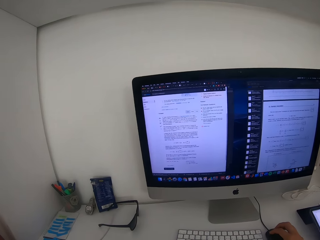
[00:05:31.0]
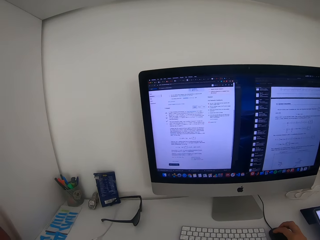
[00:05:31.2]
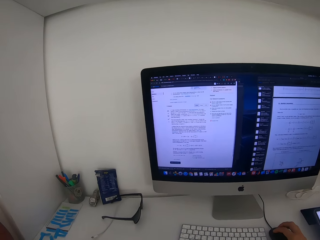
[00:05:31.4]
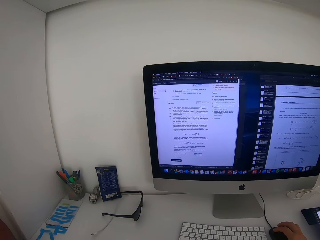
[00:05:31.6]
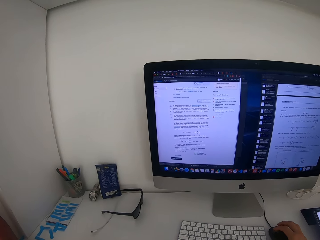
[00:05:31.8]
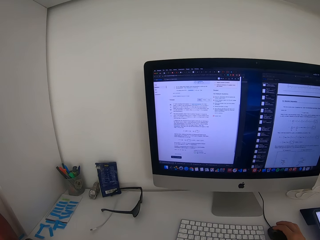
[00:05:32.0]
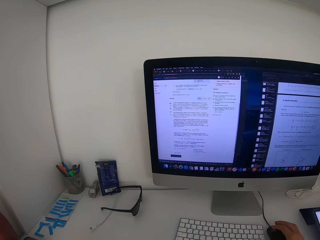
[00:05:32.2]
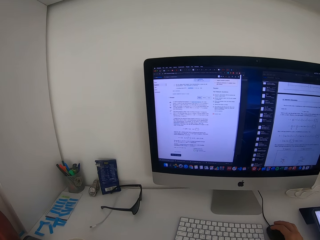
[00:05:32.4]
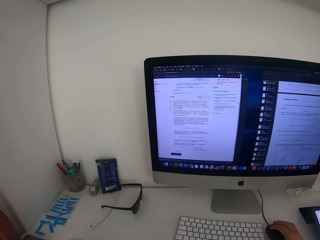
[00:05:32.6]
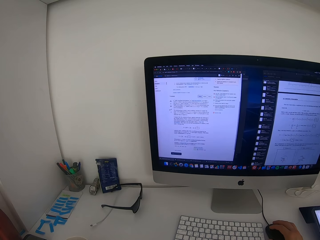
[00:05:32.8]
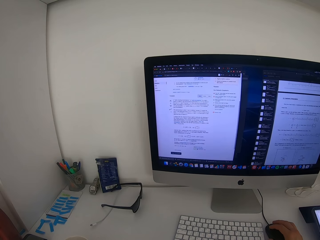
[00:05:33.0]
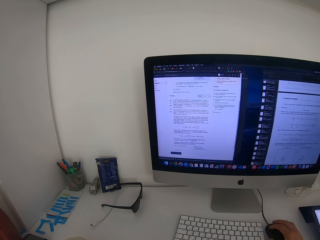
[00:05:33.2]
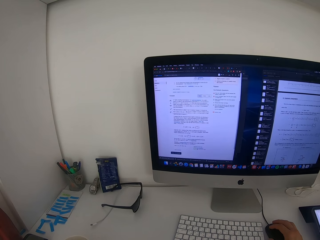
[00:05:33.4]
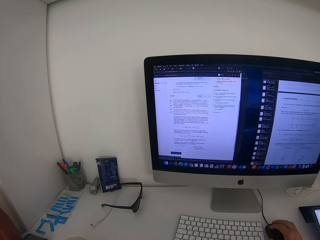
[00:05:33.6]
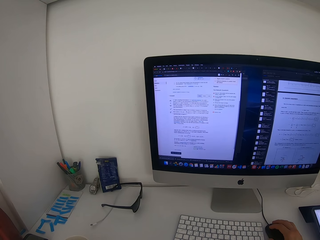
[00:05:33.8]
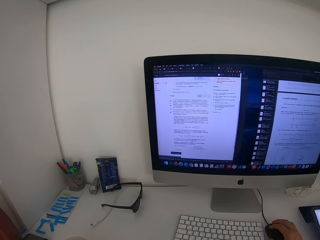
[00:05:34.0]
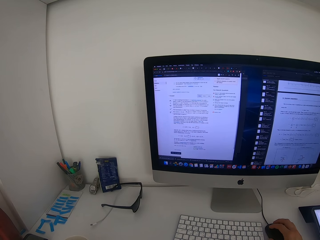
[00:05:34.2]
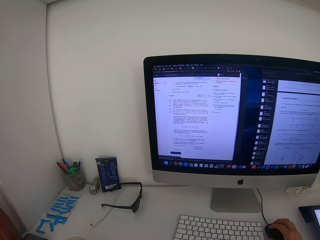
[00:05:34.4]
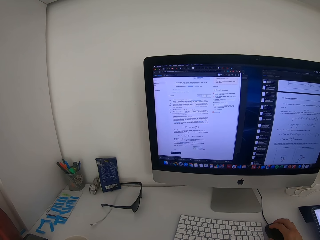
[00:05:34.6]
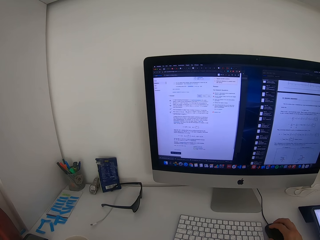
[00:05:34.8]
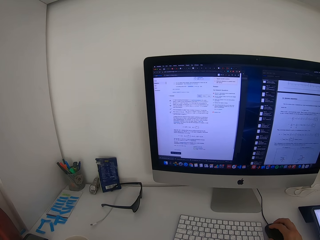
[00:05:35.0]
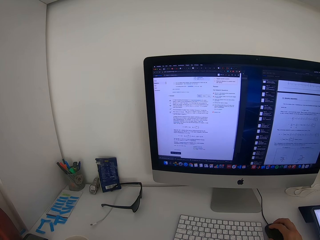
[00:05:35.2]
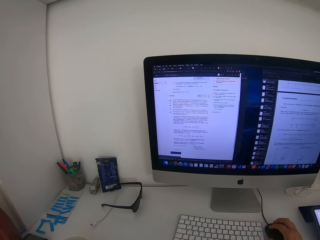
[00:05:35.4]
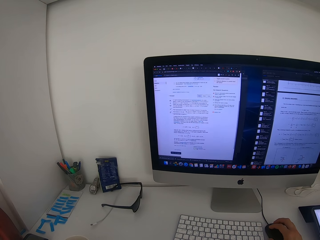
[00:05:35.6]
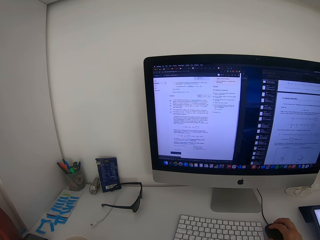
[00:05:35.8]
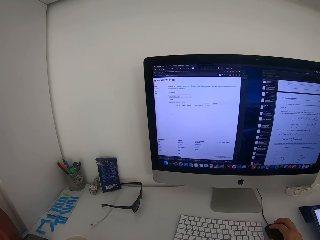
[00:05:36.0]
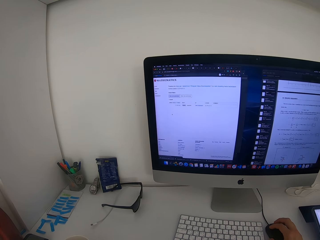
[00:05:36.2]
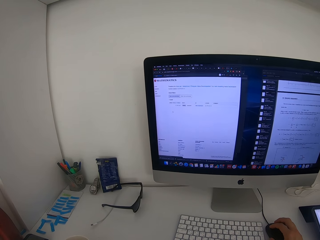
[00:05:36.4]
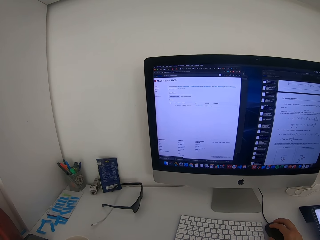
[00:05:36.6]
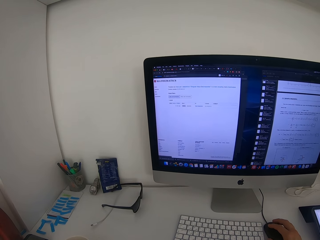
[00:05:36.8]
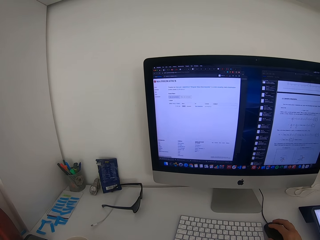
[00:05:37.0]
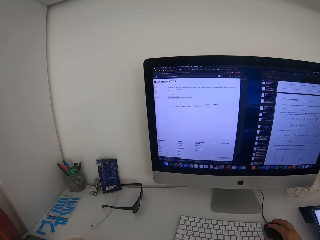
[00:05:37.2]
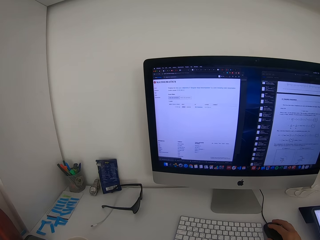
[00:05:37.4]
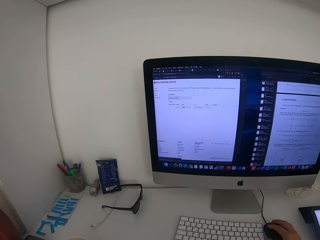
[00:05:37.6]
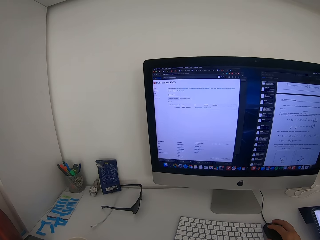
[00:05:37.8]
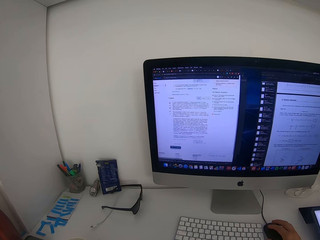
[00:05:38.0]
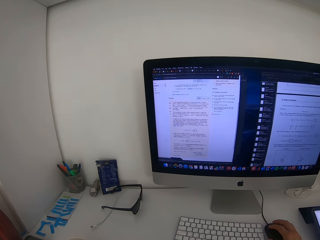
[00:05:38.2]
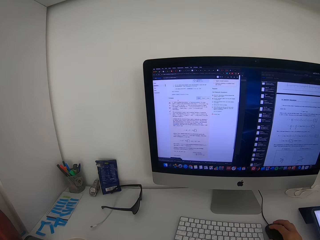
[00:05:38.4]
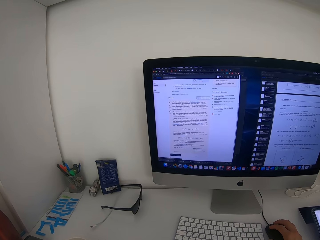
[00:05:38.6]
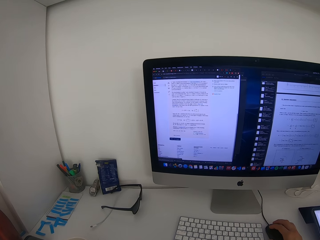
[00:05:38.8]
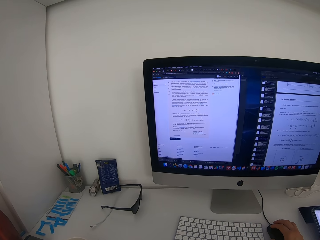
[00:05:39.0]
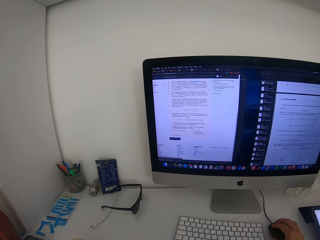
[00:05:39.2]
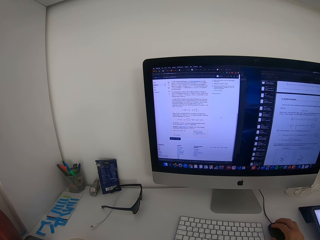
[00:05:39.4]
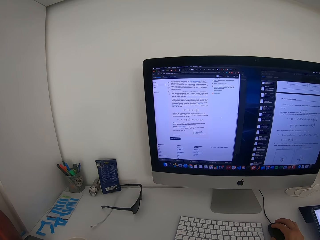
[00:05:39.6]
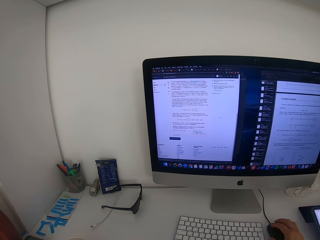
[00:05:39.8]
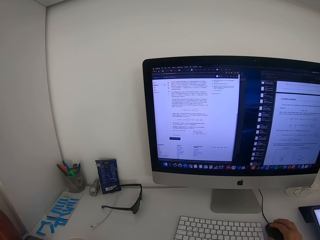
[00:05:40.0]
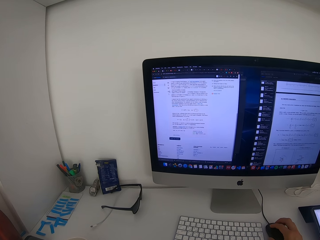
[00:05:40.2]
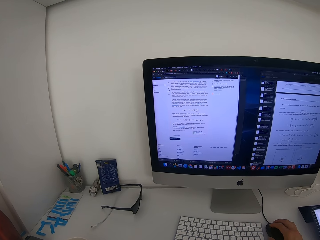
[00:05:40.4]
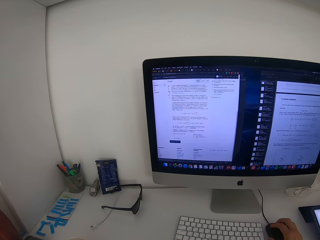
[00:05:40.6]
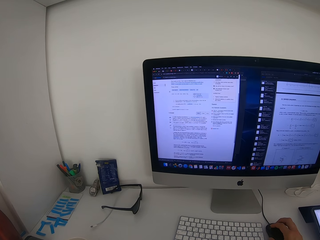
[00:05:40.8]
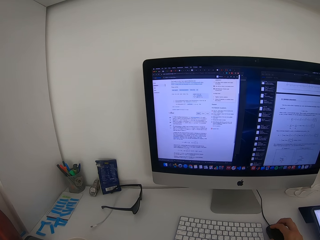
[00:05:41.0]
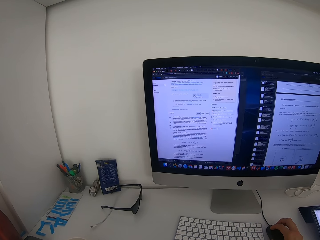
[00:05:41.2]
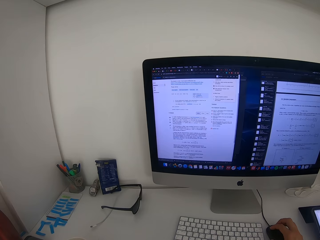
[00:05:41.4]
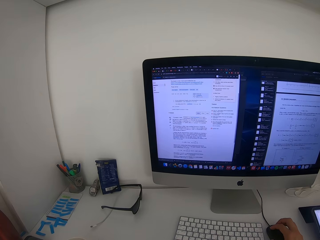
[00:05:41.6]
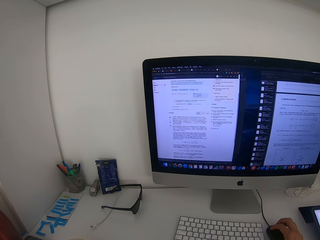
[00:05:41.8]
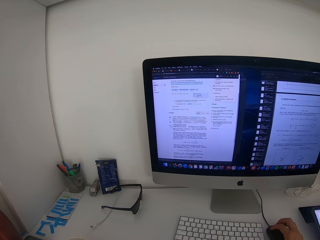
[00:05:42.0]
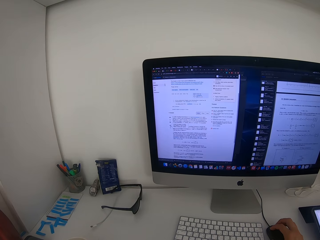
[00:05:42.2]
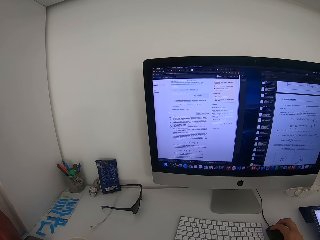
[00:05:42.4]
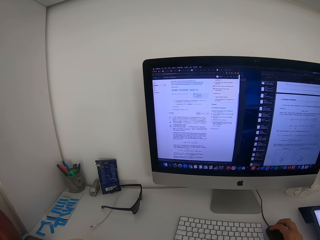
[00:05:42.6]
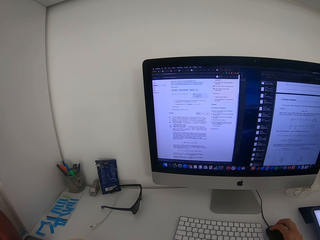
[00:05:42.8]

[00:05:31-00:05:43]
The camera wearer looks at the monitor screen. They press the mouse. They hold the mouse.

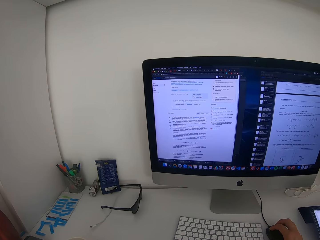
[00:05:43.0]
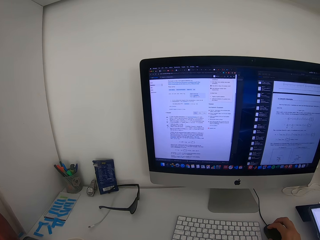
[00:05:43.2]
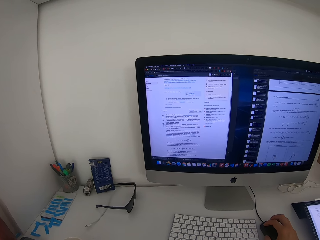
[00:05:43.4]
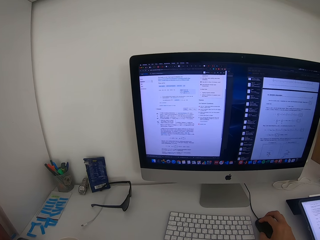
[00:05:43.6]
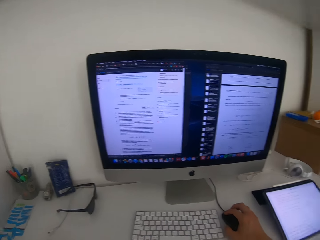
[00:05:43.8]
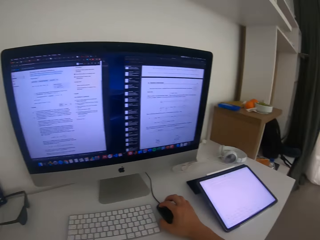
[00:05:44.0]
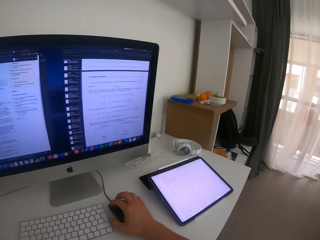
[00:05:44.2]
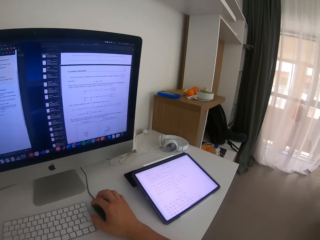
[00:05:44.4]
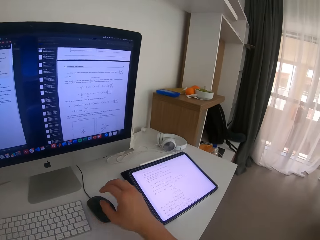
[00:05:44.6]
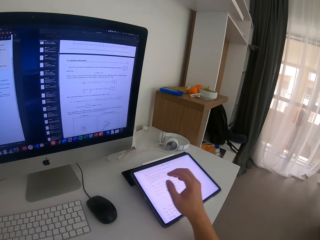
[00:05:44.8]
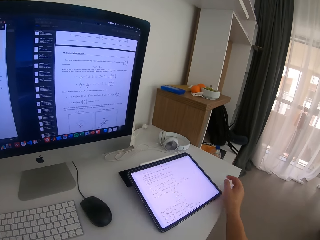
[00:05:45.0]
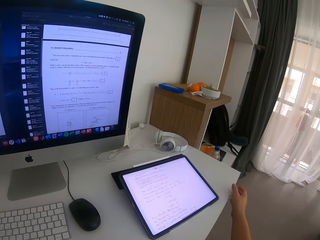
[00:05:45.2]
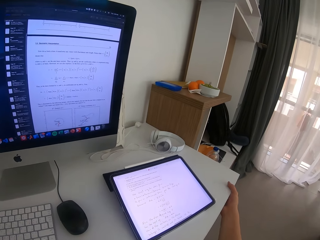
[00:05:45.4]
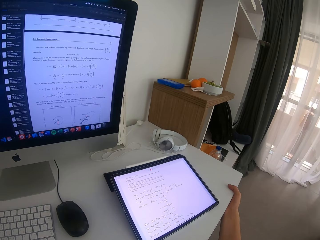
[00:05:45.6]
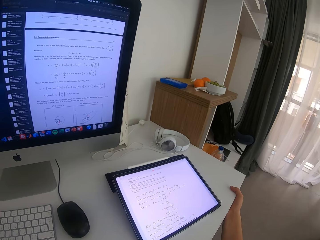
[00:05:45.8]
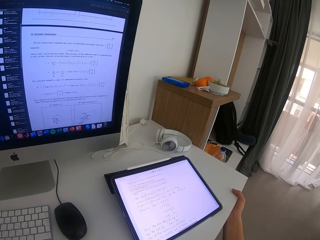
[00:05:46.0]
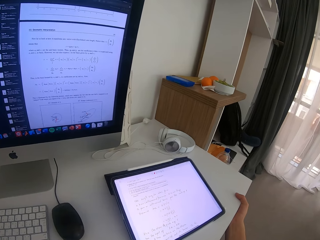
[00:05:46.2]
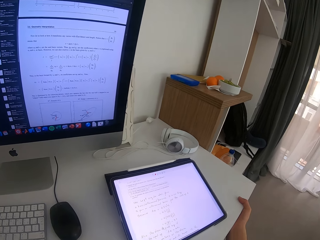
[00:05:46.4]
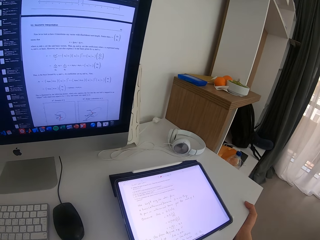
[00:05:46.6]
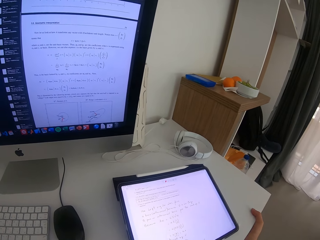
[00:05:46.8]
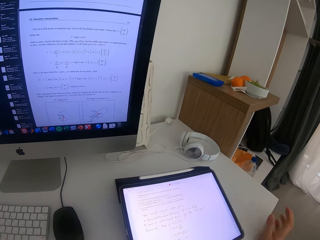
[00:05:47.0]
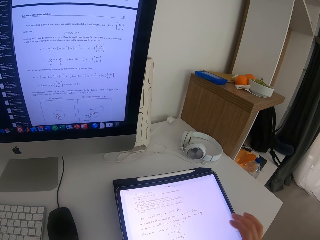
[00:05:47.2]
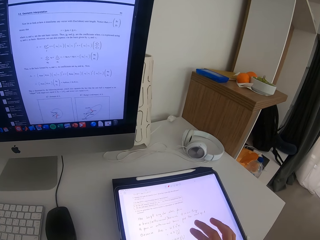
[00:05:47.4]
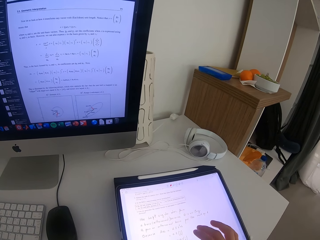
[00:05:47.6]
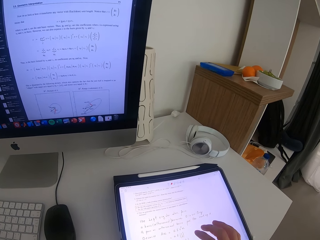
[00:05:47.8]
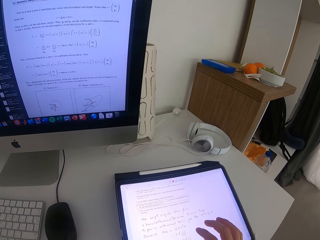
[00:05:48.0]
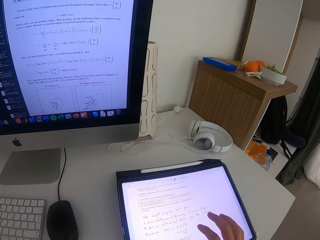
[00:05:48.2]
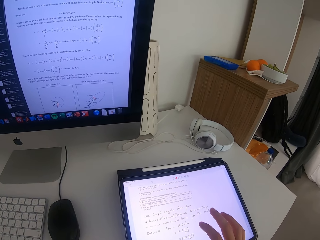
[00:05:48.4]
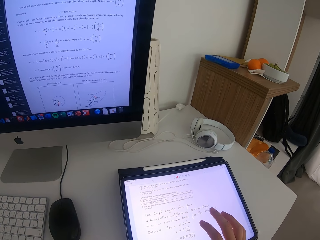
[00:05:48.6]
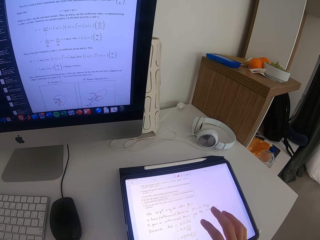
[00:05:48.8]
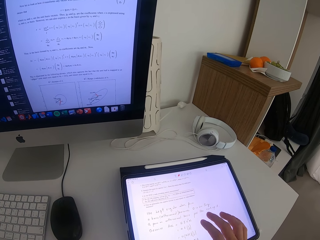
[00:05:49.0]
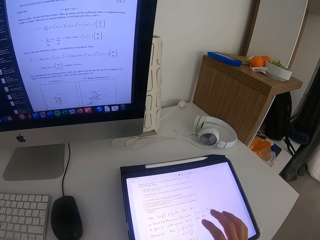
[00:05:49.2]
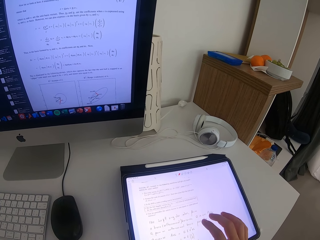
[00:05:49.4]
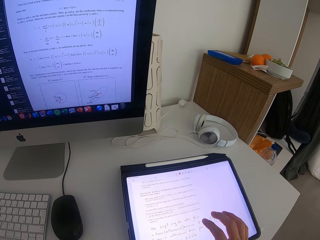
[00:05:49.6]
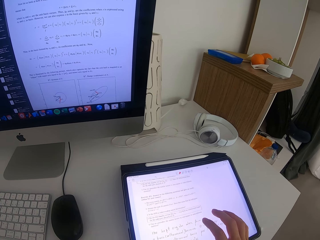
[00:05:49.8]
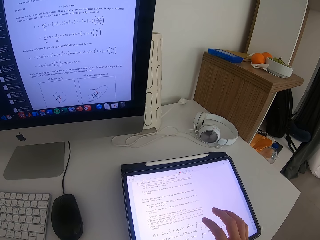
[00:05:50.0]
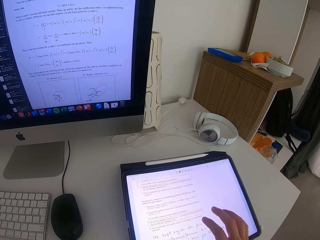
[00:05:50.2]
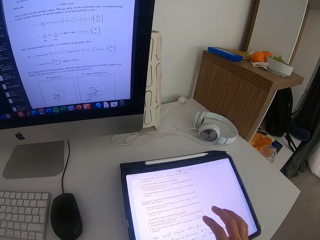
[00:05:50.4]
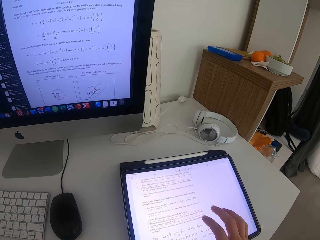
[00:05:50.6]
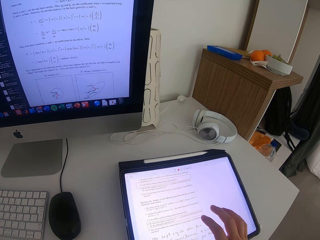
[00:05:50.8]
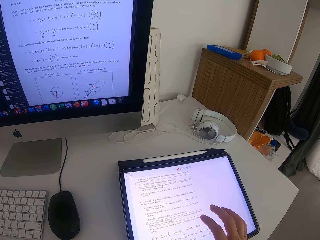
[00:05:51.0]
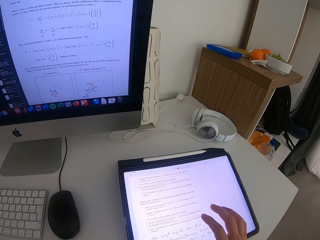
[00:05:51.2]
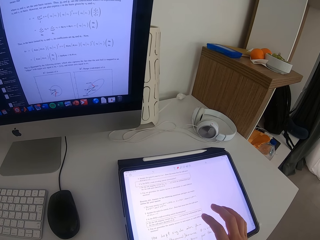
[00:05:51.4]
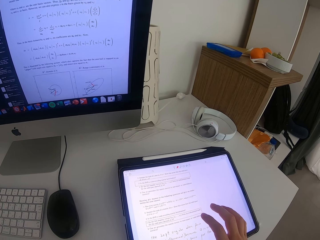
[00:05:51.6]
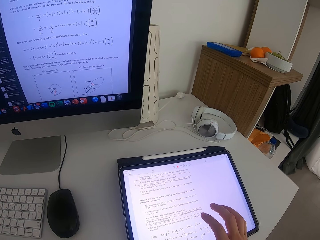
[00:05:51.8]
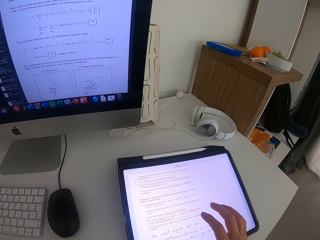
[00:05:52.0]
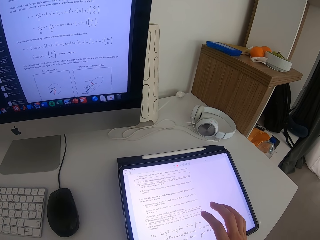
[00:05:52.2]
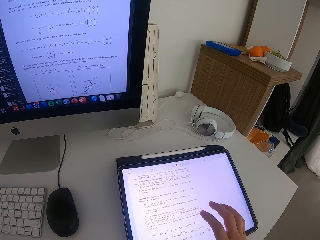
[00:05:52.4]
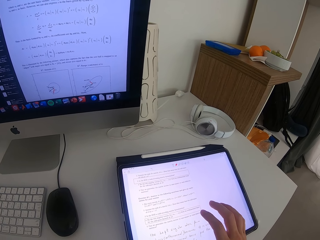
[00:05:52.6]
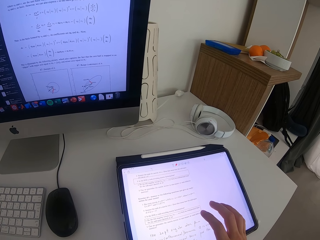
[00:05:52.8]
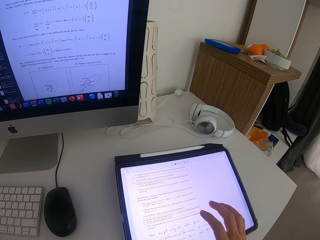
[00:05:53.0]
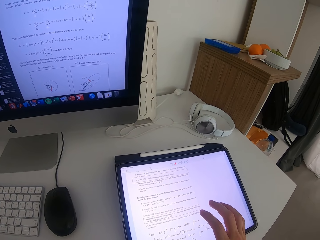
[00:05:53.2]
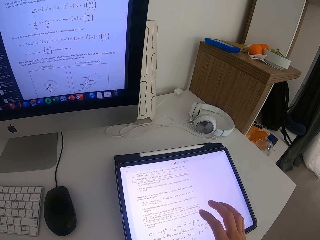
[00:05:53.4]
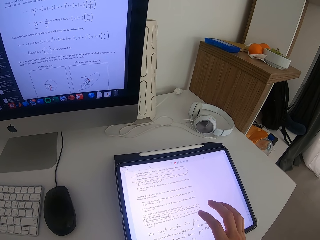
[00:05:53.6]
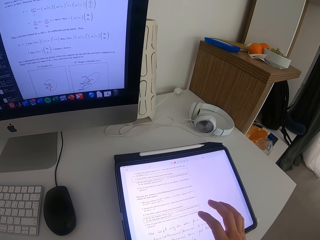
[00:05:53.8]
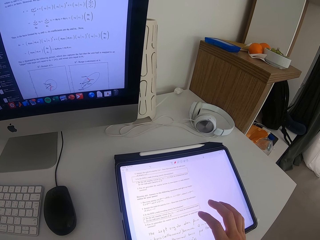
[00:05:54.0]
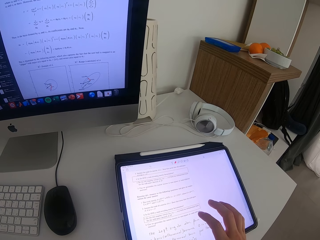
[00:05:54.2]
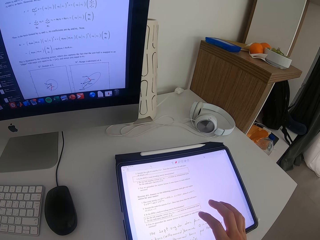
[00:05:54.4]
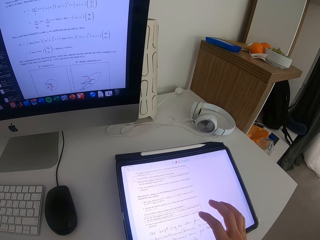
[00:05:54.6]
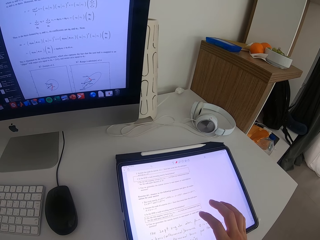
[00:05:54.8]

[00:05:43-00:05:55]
The camera wearer looks around. They hold the counter top. They click the tablet. They touch the screen.
